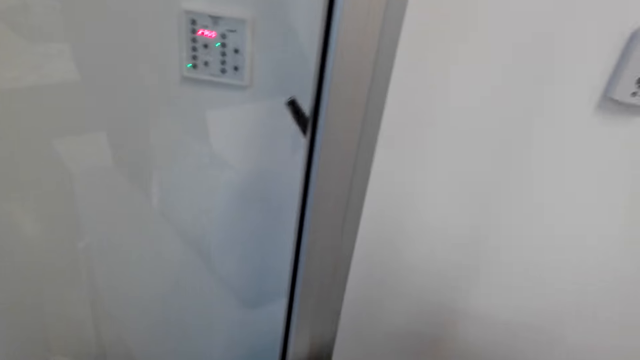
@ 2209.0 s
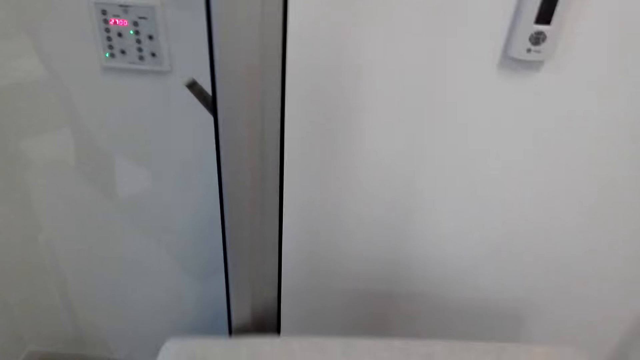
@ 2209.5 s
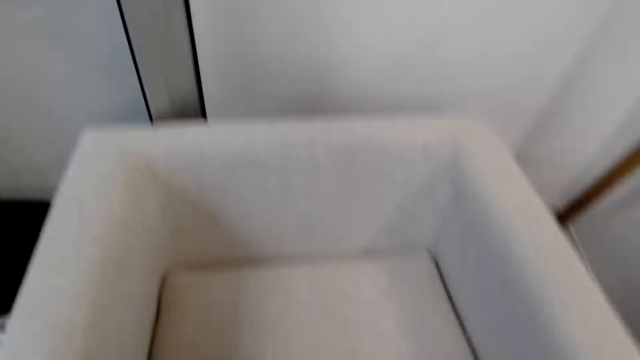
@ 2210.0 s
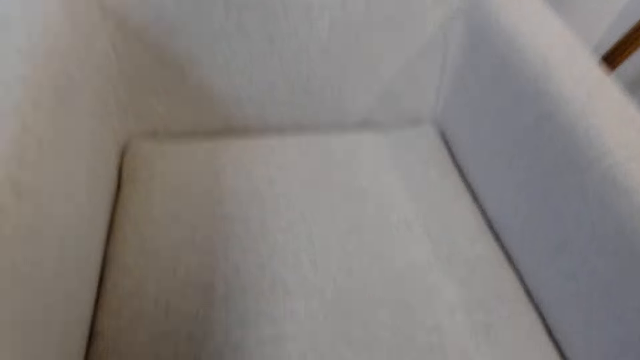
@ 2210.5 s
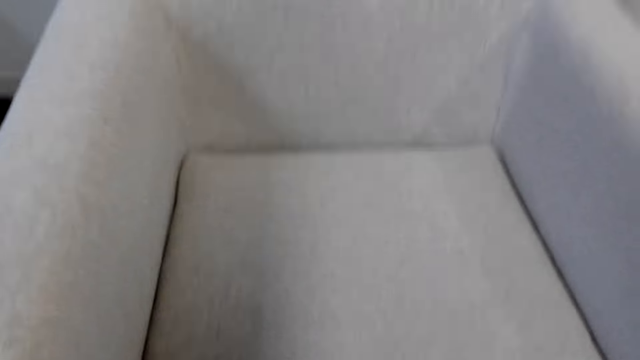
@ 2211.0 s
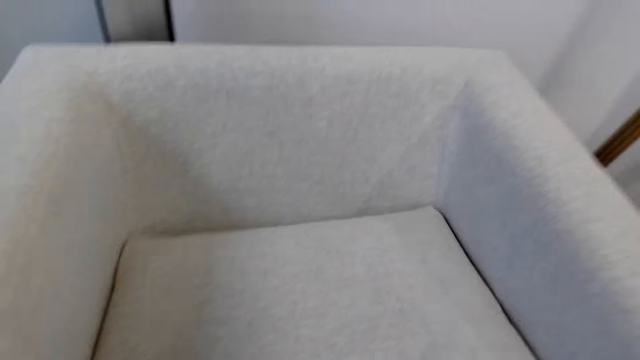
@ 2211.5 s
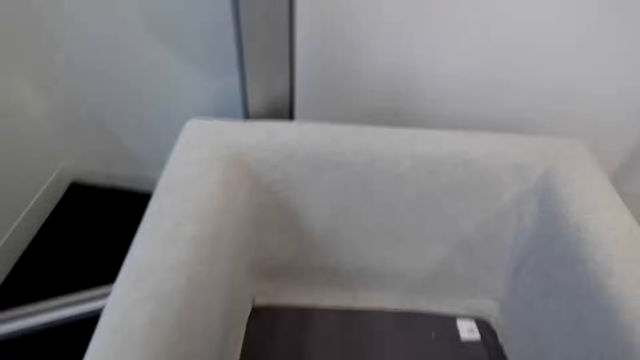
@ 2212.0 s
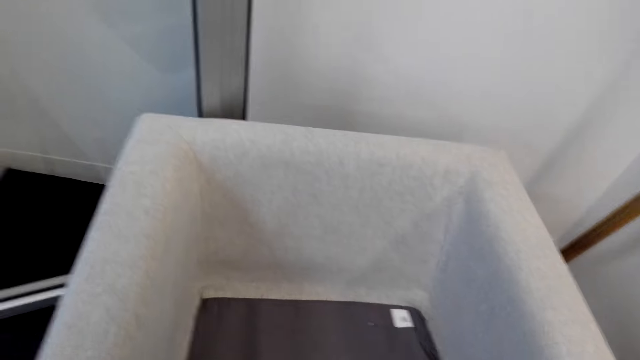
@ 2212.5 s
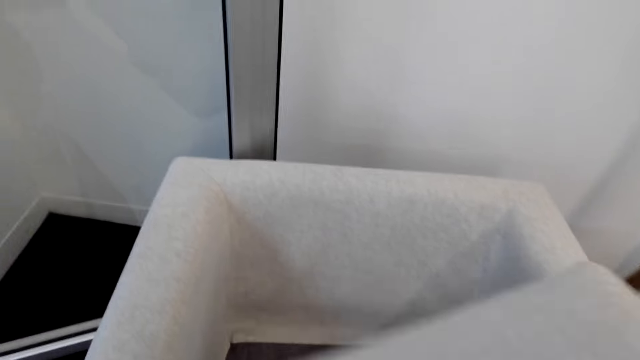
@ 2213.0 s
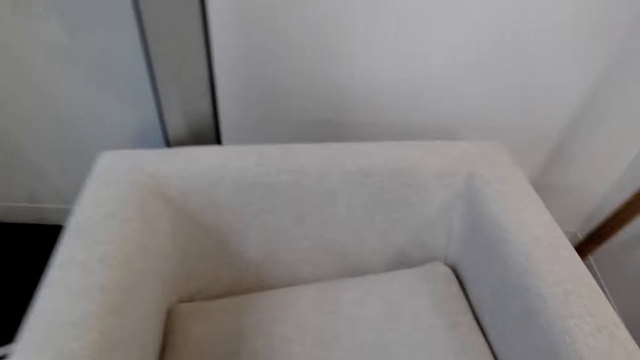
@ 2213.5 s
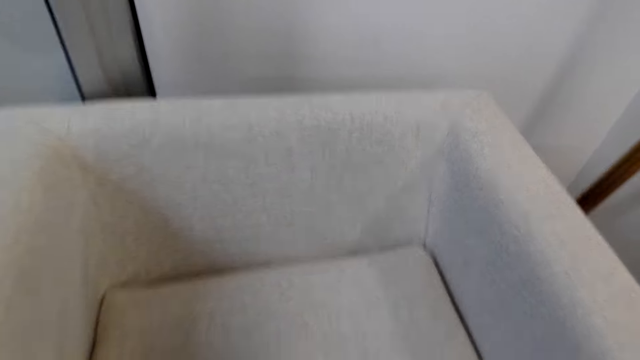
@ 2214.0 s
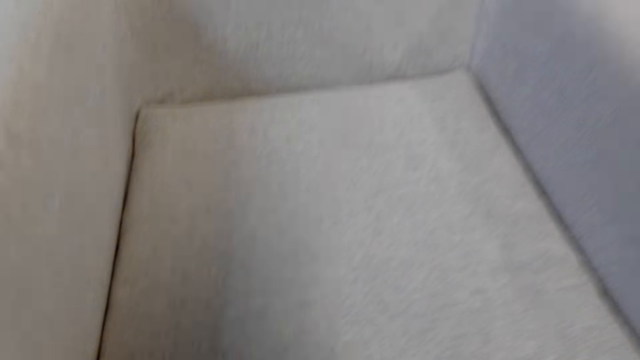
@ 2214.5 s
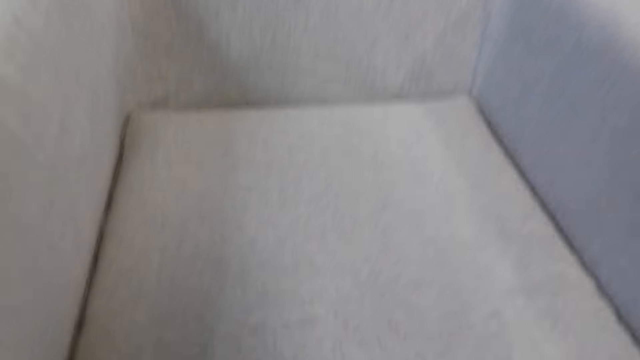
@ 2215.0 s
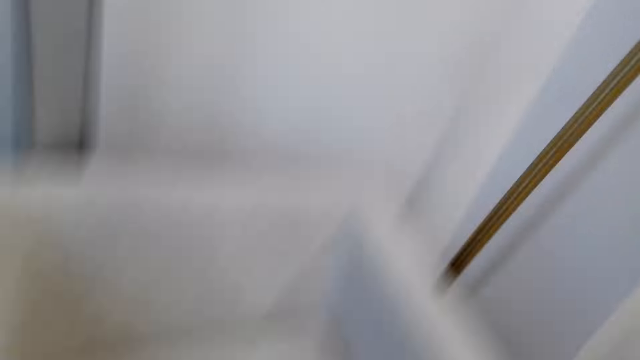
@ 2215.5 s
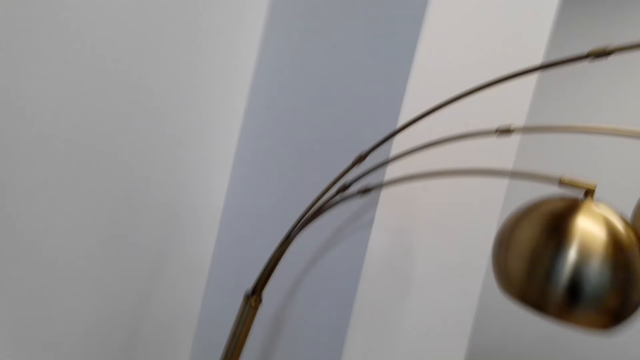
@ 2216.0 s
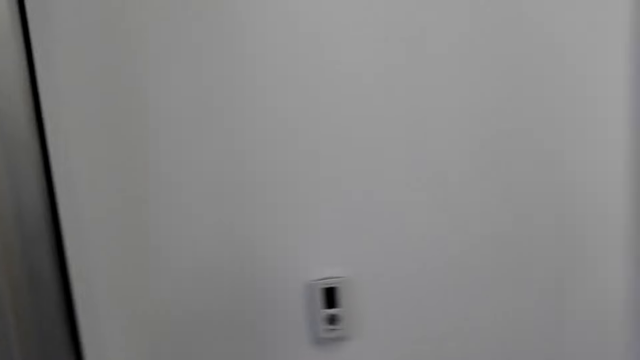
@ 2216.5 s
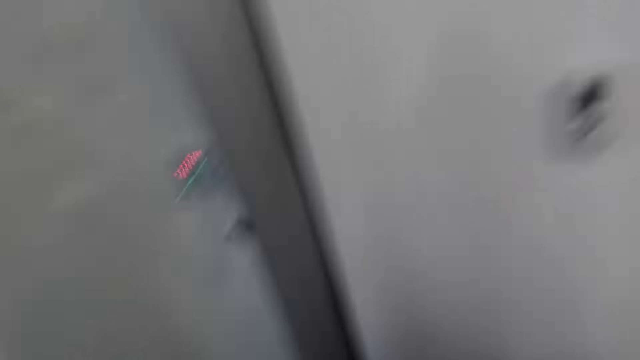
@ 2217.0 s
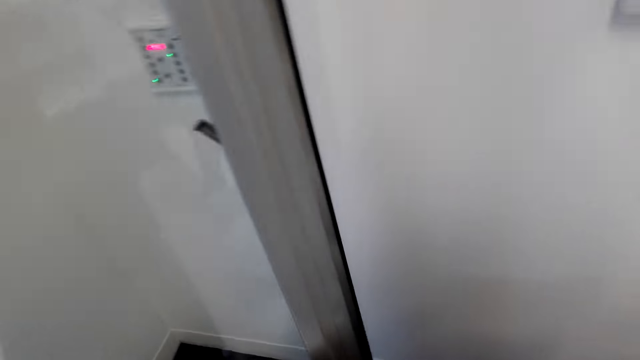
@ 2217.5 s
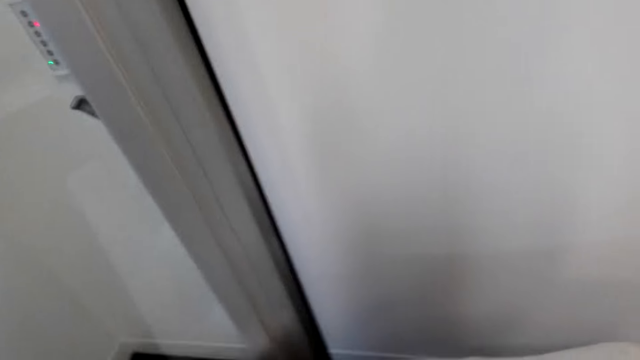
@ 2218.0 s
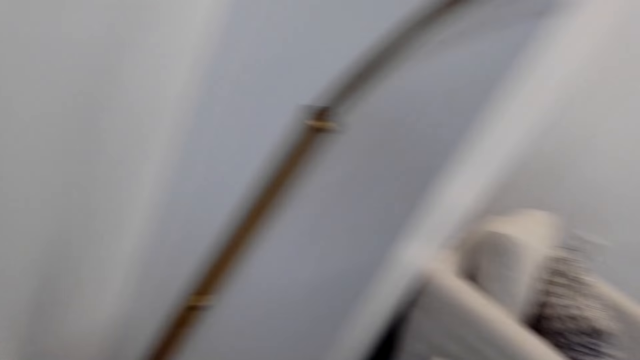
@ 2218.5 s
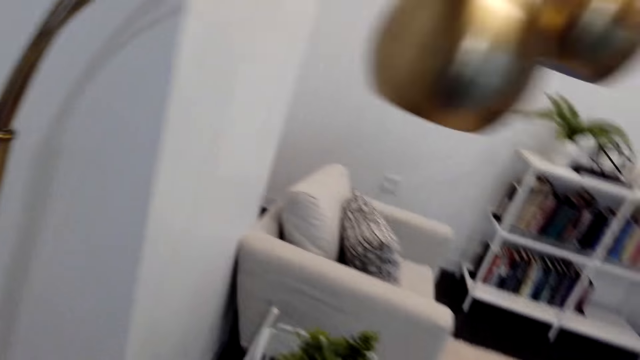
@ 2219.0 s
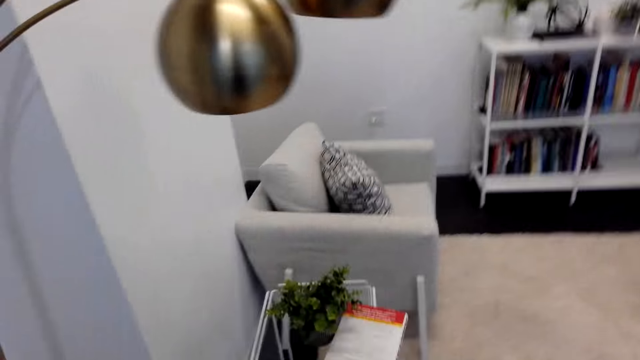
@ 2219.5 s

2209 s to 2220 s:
The camera wearer turns a chair cushion on the chair. They move around the room.

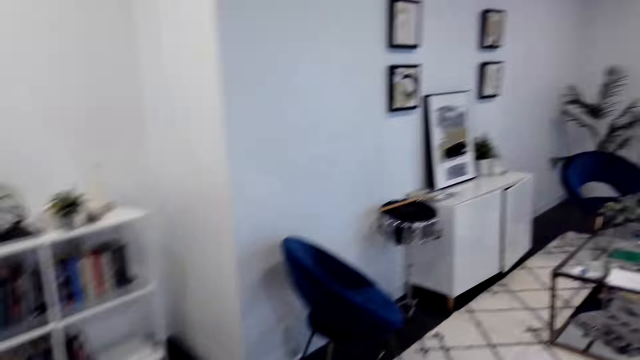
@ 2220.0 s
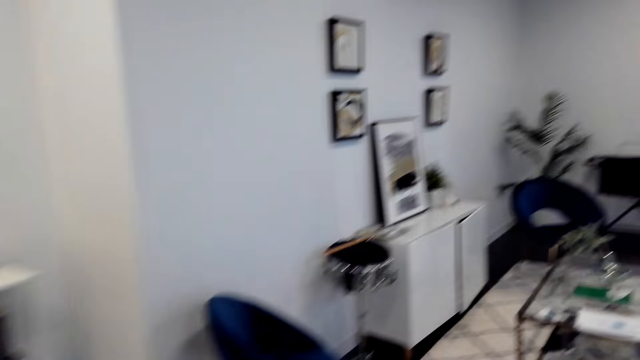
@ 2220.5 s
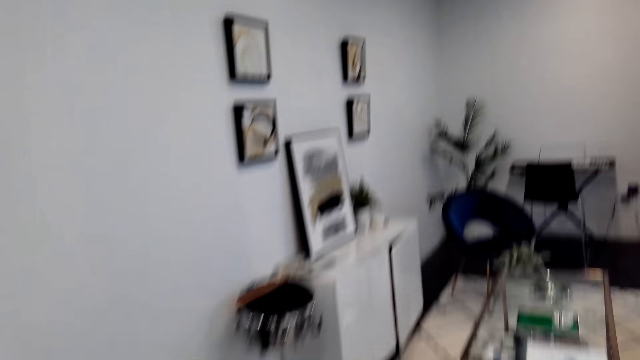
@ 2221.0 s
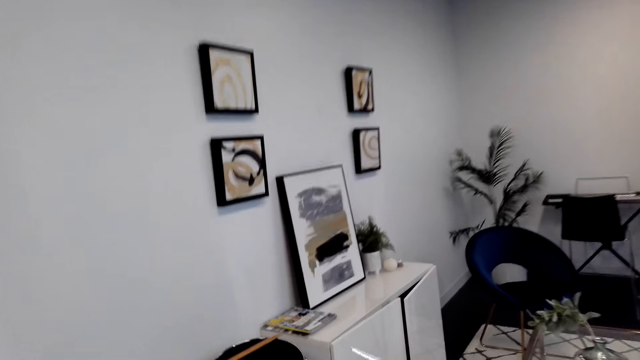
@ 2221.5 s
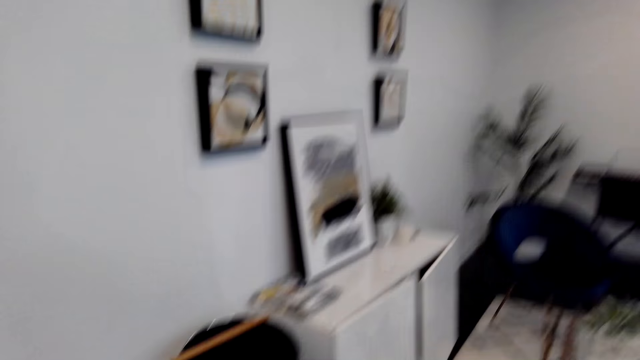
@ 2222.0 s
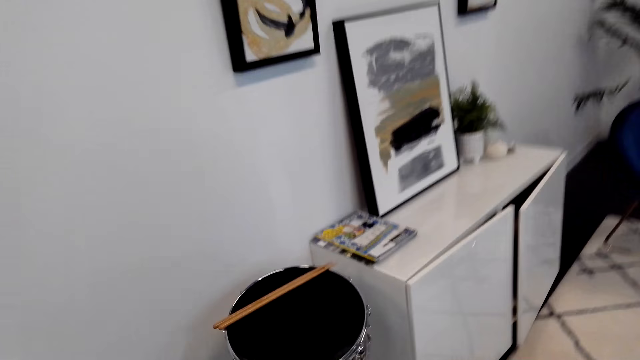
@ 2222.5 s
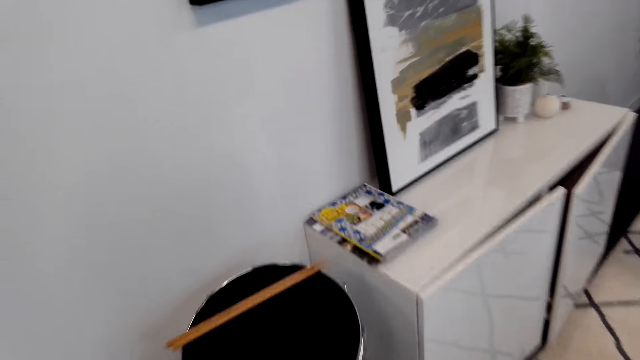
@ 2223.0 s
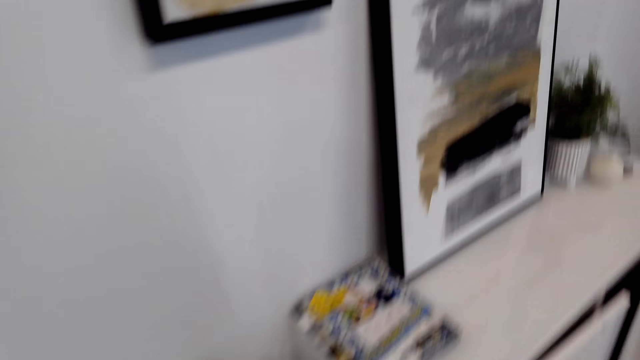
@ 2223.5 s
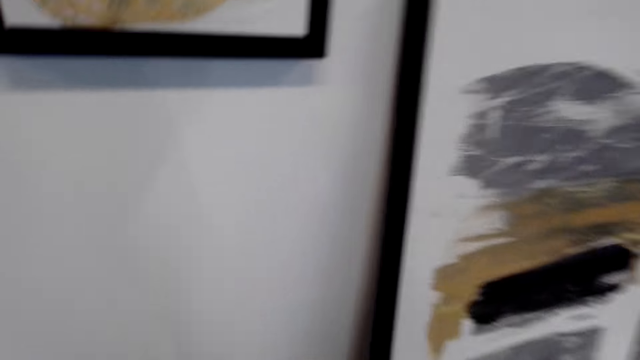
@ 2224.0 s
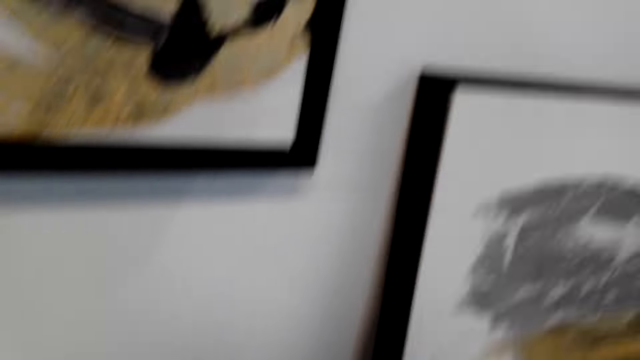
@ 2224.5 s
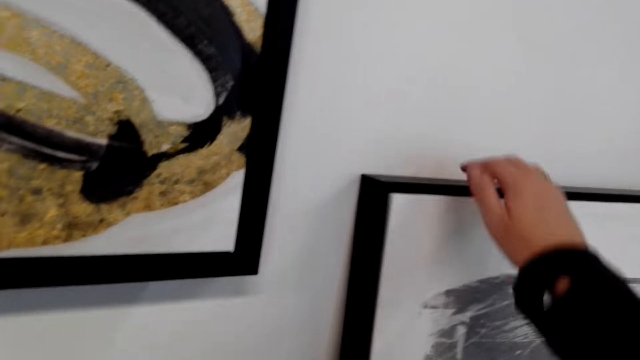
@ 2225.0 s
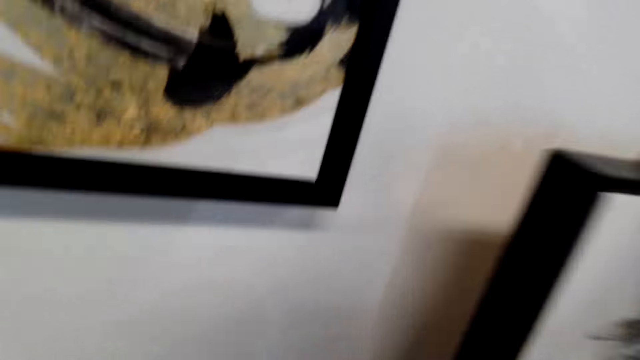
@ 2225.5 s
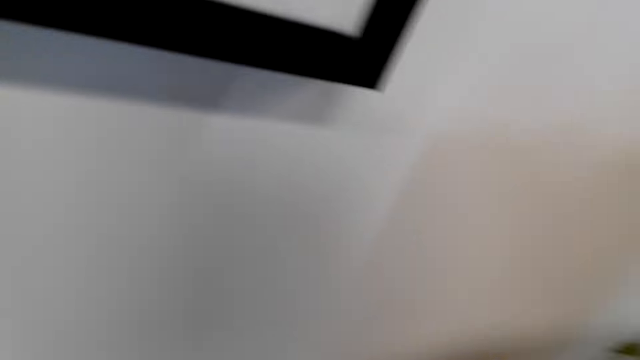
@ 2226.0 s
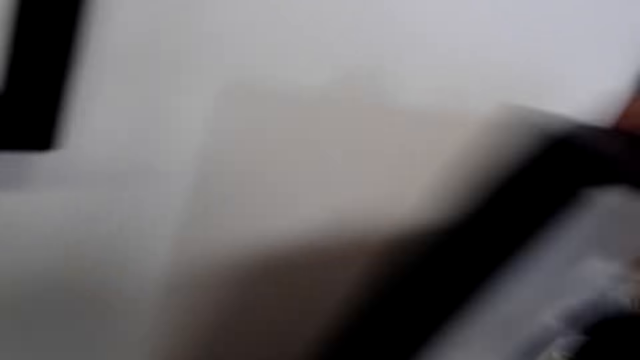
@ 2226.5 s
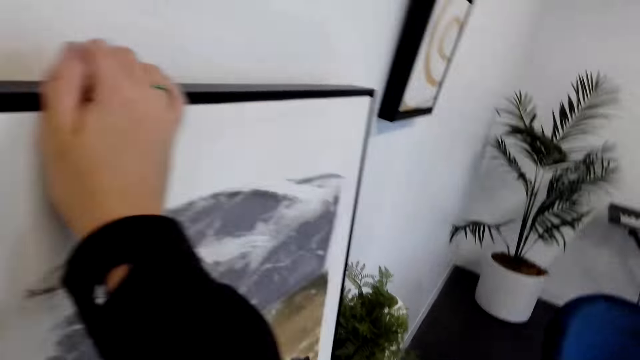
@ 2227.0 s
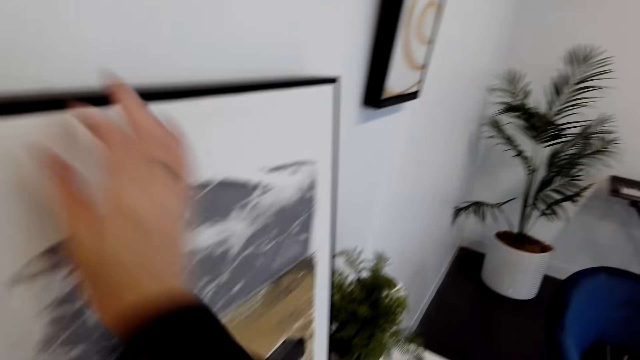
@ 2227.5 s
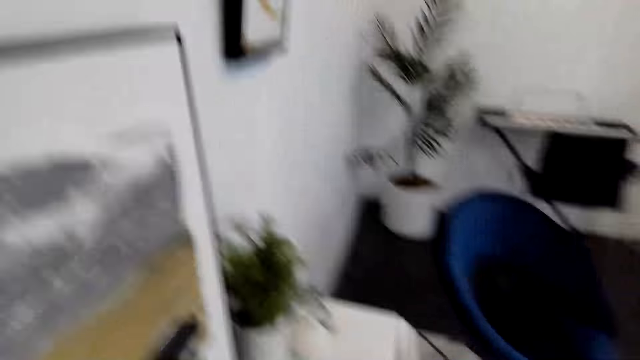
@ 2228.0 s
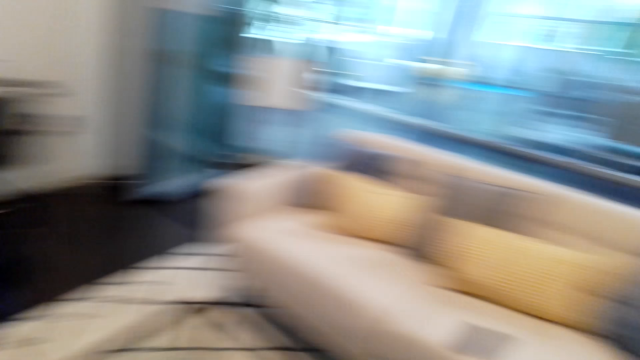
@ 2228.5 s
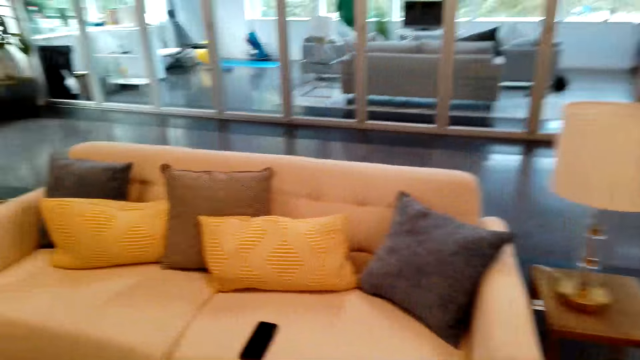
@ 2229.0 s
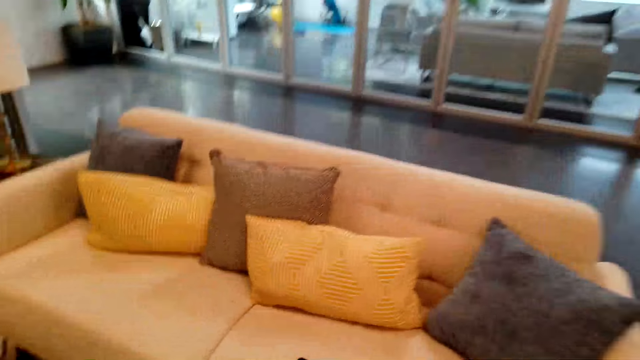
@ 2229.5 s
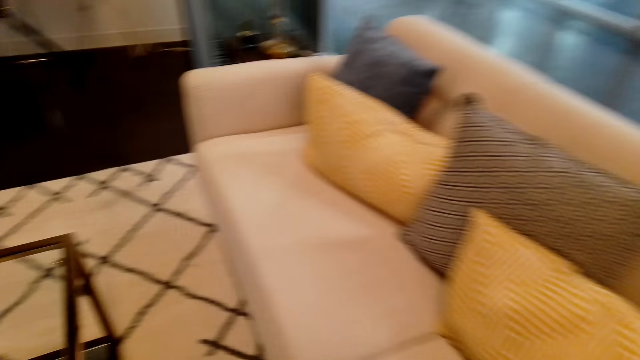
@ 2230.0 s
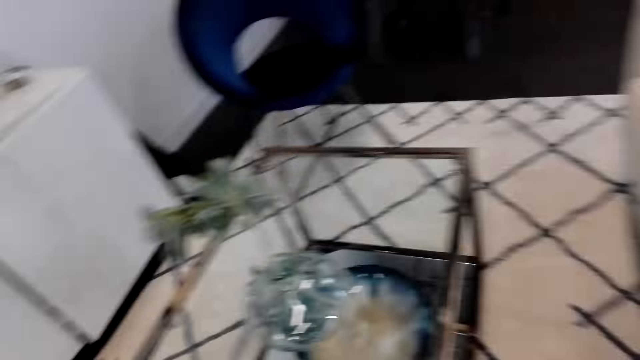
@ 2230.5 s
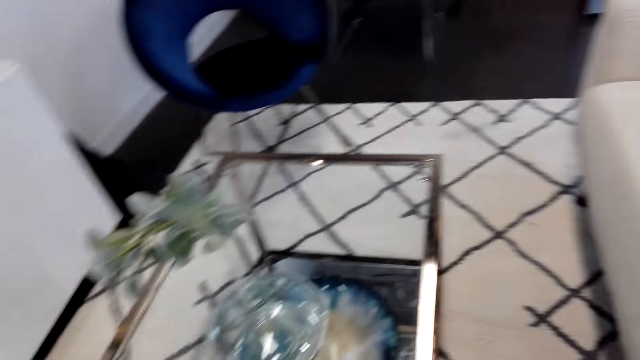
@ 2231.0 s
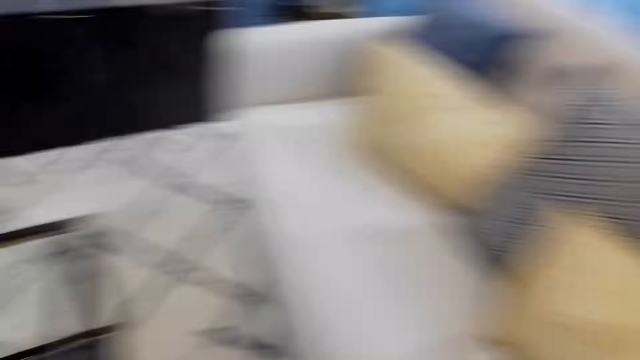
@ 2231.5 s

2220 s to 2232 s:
The camera wearer walks towards the table. They walk around the room. They align a wall art on the cabinet. They pick a wall picture from the wall. They return the wall picture to the wall. They move around the room. They pick up a mobile phone from the couch.
